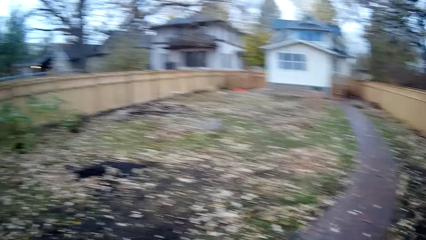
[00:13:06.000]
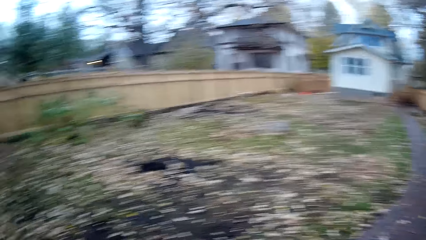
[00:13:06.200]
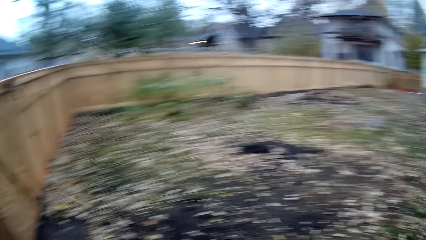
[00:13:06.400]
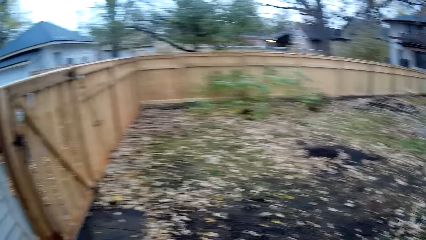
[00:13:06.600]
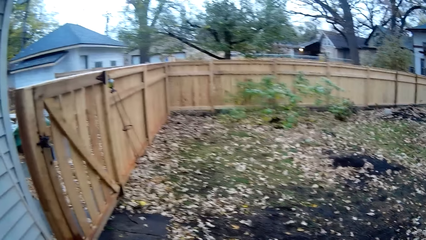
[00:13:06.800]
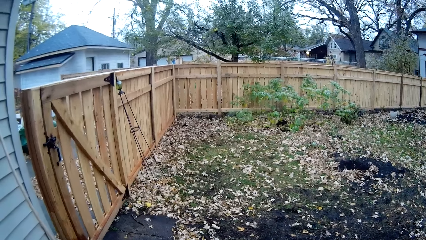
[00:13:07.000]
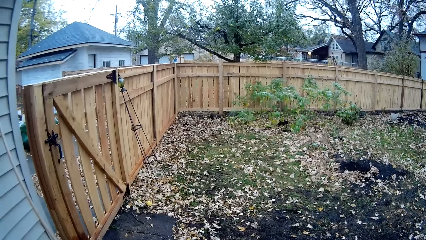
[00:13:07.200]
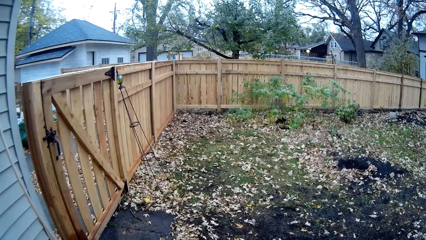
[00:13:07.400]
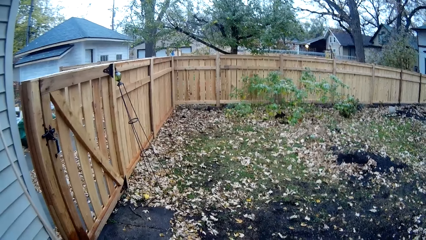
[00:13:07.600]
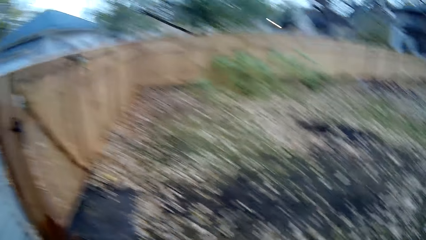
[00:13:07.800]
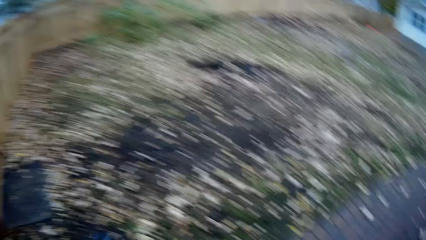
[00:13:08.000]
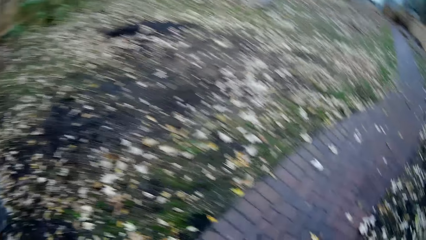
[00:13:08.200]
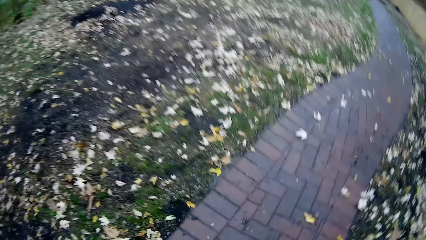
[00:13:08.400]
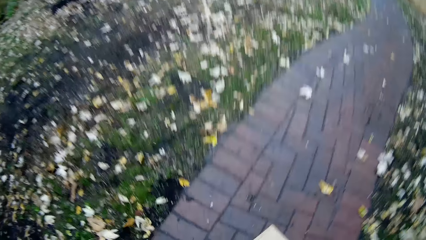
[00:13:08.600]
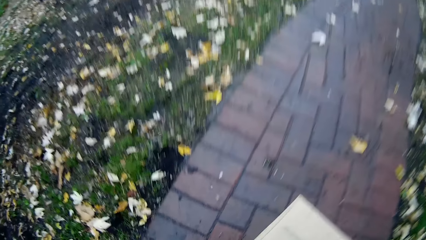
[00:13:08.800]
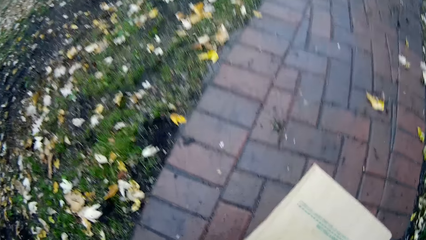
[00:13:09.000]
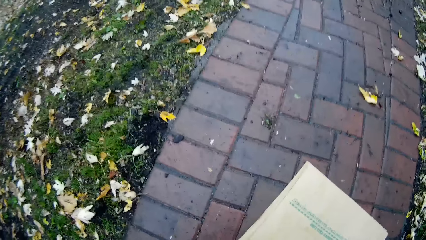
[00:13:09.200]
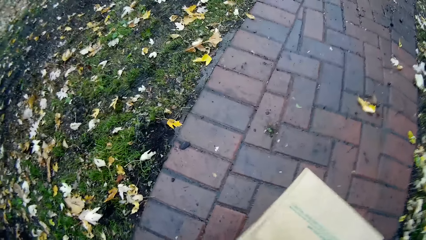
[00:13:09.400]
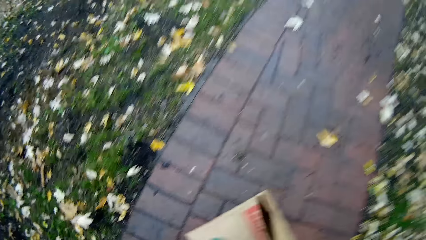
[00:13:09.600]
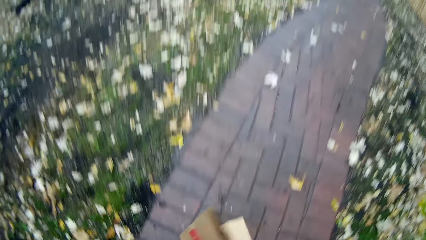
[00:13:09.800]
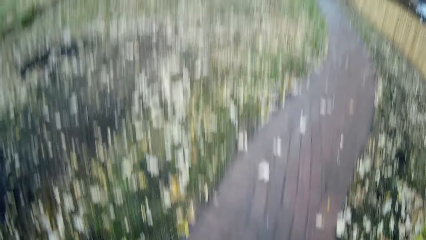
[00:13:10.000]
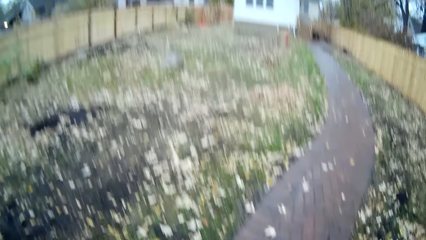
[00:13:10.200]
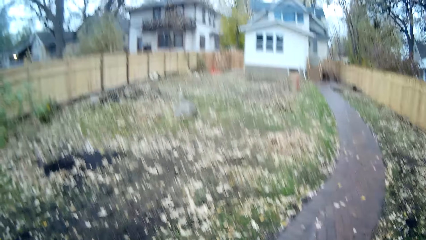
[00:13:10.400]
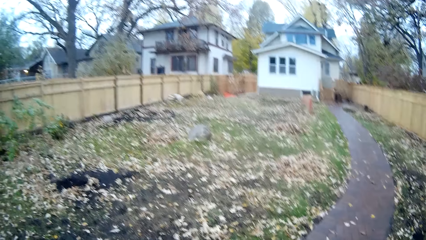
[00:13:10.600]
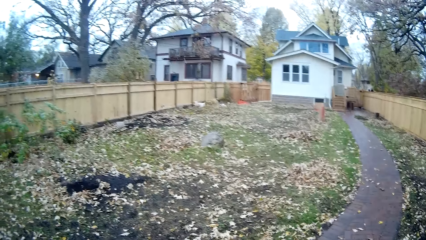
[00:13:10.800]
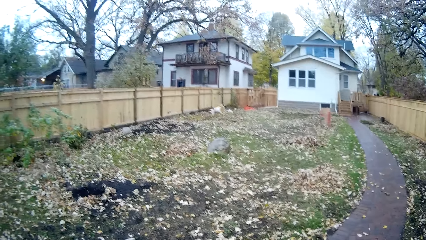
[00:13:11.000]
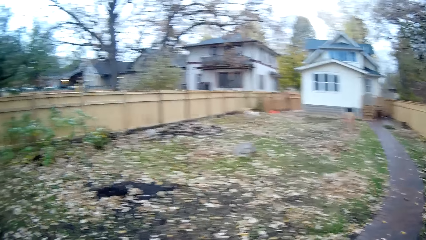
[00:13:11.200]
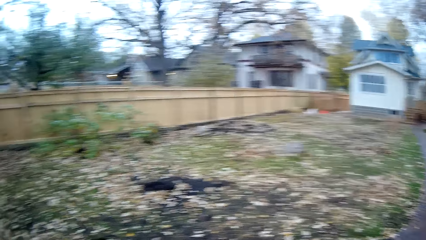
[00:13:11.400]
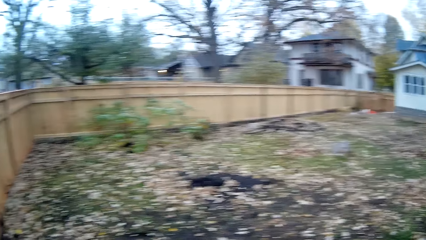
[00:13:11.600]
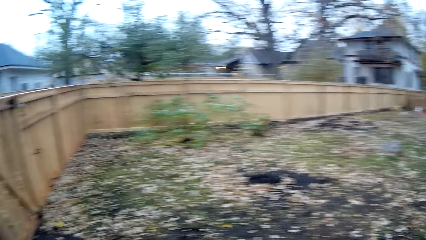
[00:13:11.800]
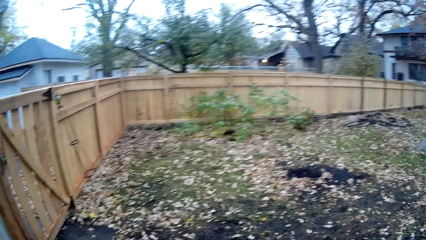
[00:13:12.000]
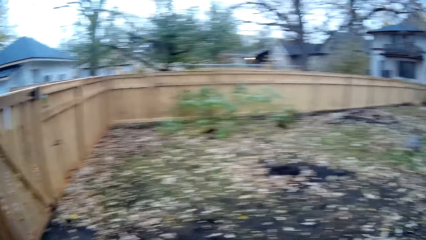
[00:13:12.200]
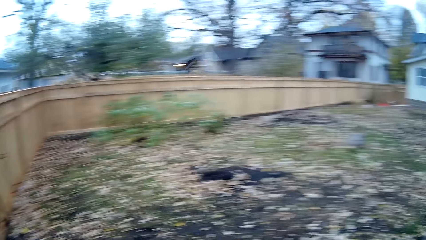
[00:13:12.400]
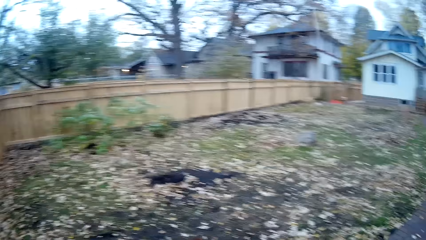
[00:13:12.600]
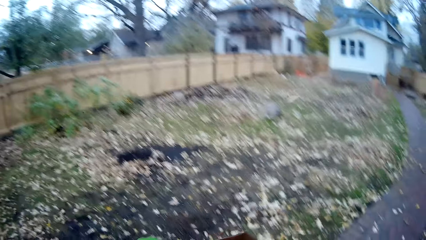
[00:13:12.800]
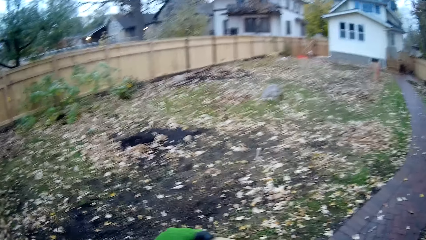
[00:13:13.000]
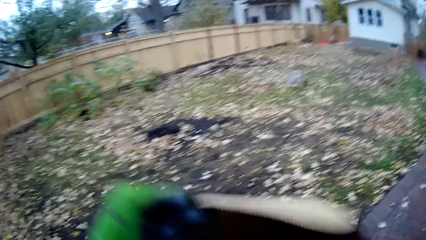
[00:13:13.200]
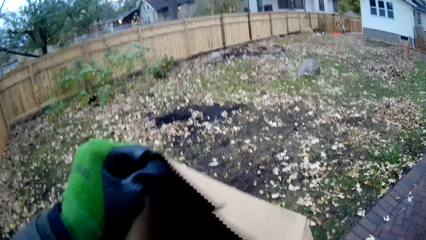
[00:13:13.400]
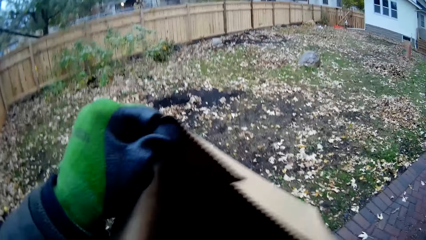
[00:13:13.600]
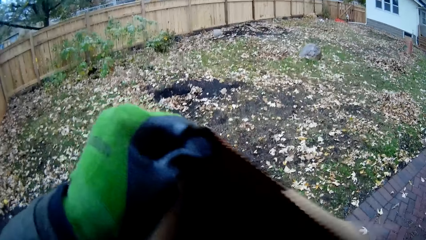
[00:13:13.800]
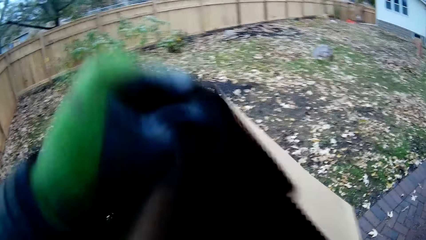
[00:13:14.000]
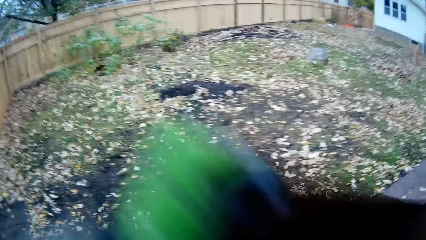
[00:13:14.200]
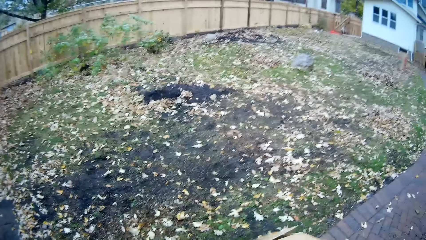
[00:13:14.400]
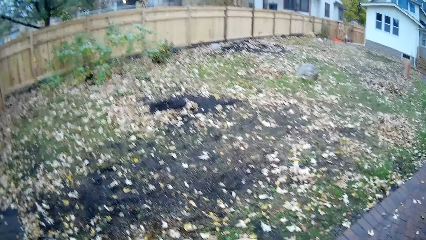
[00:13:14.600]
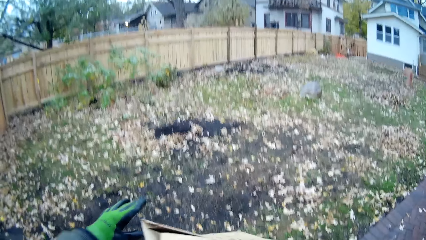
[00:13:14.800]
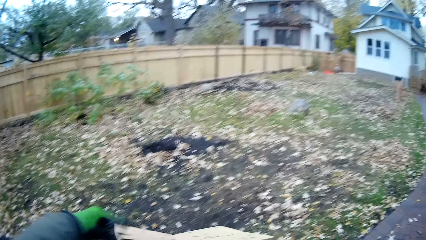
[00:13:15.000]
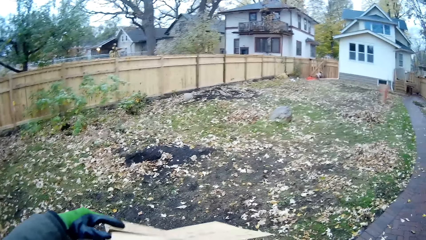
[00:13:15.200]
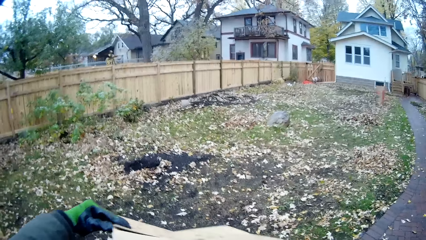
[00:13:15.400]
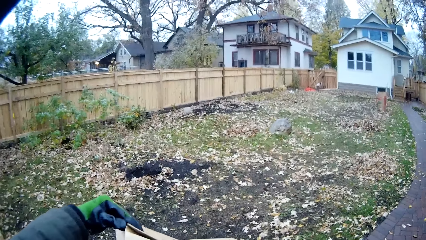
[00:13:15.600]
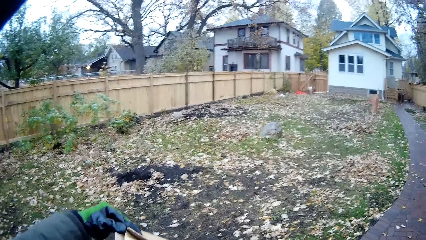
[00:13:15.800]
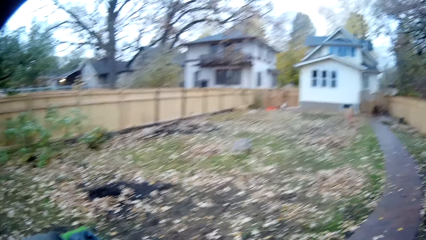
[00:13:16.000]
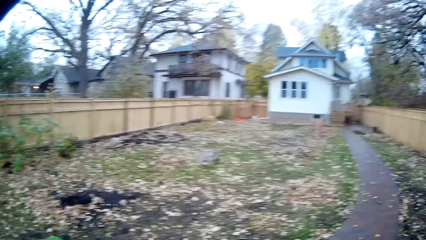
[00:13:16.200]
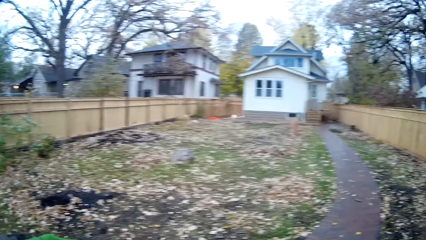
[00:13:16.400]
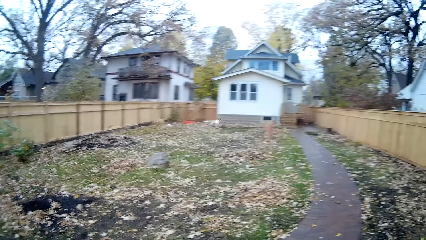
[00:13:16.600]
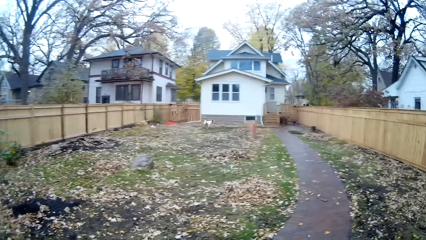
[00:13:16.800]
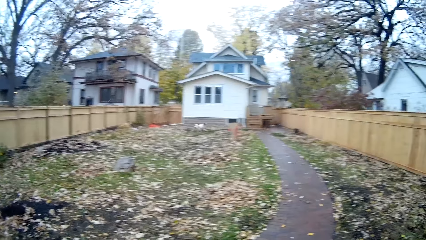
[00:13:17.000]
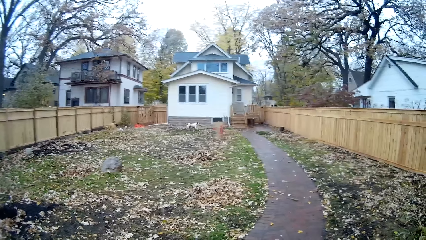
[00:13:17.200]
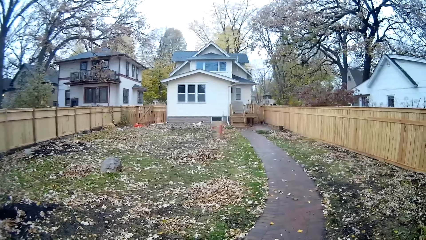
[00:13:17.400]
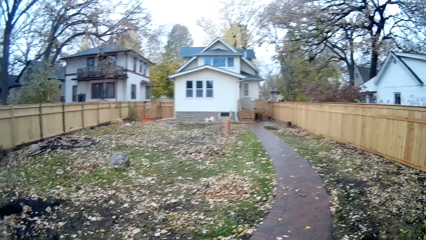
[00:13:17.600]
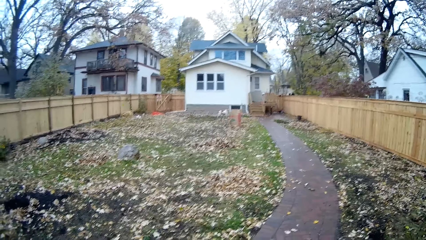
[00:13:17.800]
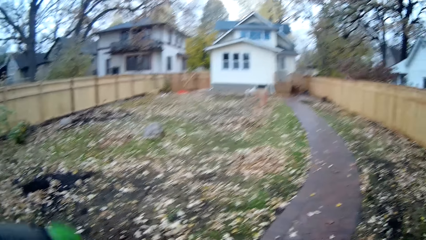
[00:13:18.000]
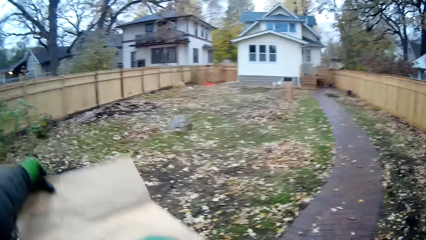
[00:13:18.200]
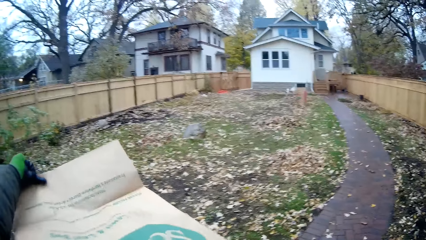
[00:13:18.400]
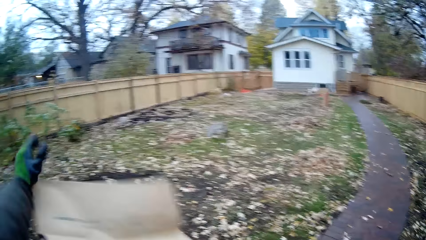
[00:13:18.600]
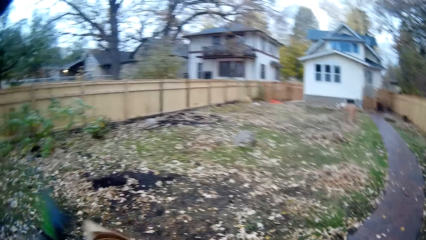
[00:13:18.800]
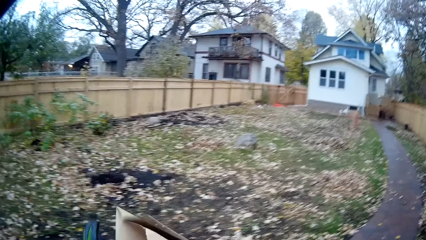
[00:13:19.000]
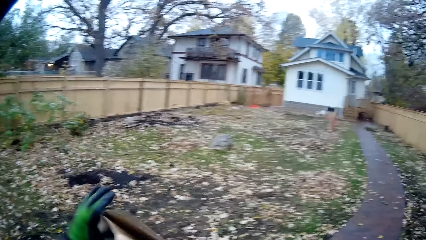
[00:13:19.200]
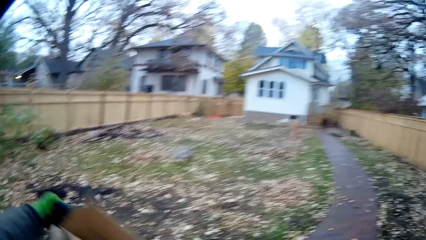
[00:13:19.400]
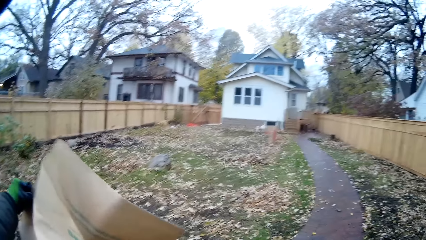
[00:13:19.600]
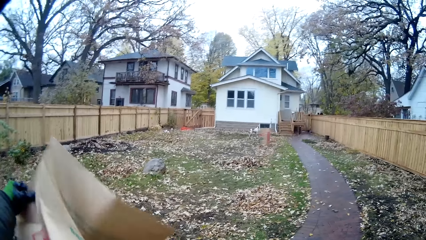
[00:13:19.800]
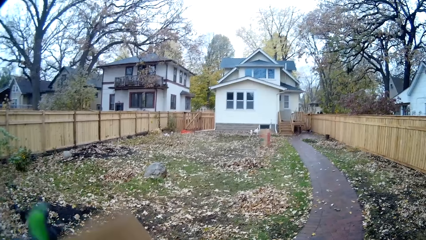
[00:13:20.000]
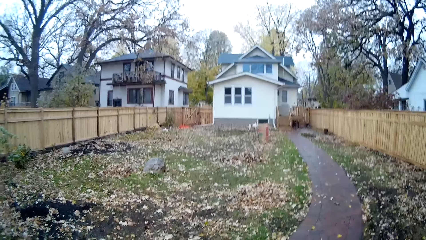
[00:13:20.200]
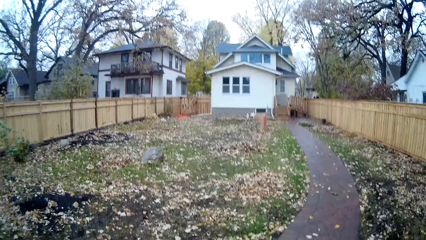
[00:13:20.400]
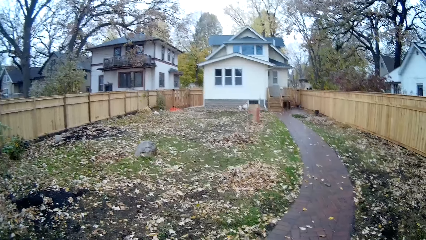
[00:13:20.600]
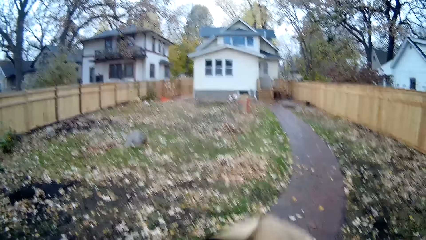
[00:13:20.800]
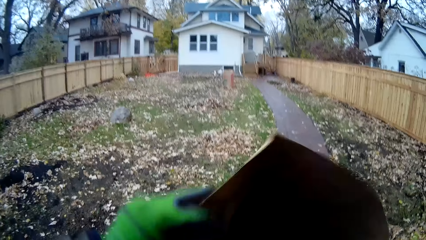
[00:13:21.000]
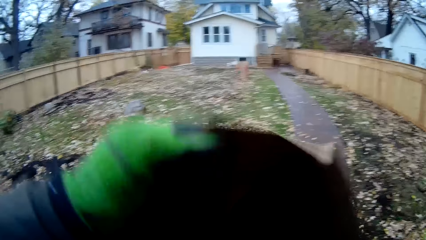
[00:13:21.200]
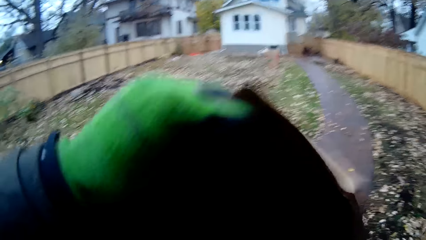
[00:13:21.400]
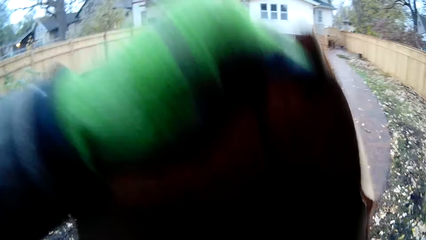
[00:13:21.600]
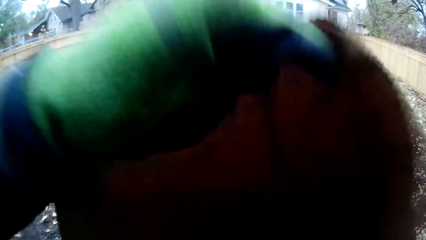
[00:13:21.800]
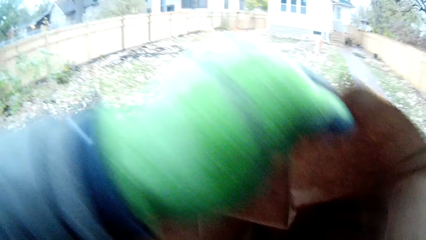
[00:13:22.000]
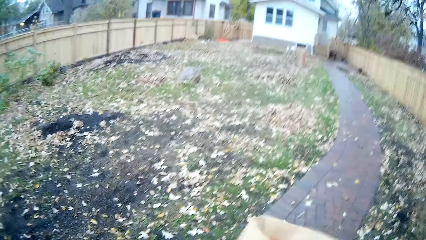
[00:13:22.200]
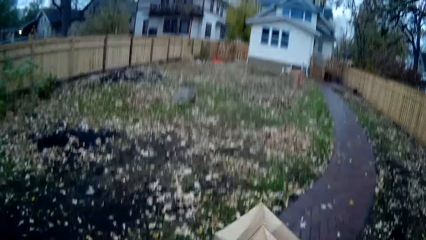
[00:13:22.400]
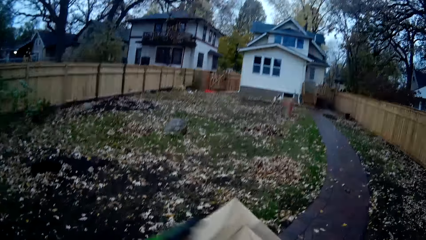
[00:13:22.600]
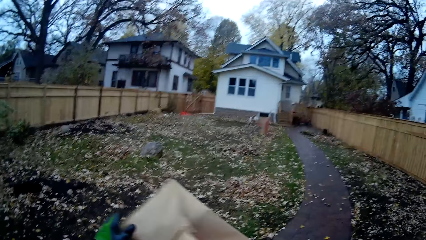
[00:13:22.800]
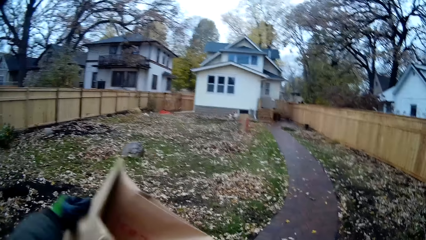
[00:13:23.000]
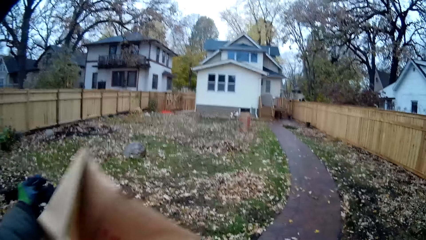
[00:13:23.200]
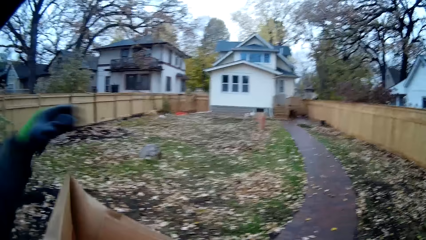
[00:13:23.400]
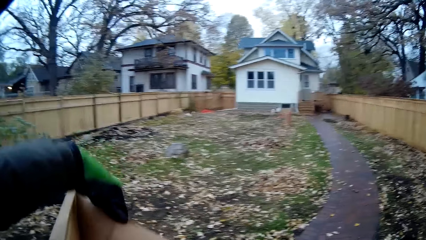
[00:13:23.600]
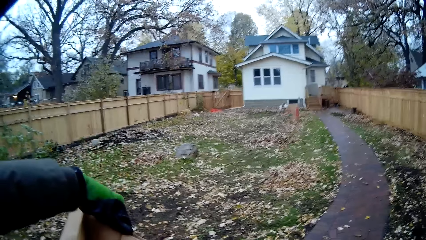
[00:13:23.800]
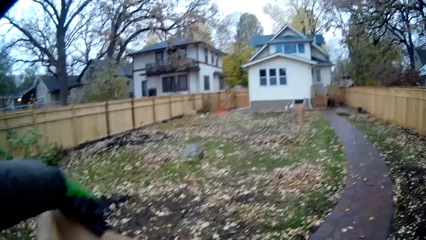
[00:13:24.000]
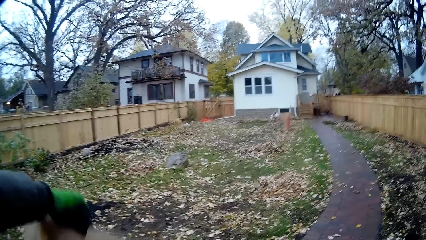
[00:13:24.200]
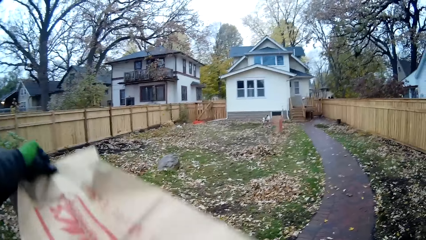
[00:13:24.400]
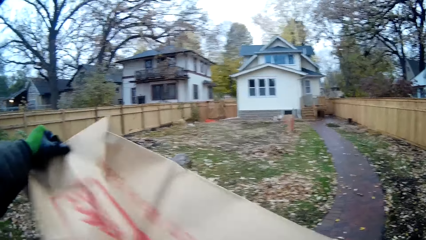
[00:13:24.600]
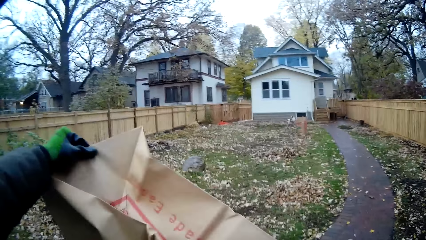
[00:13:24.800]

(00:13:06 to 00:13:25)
The camera wearer looks around. She picks up a paper bag or box from the floor with her right hand. She holds the paper bag with her left hand. She adjusts the box.
